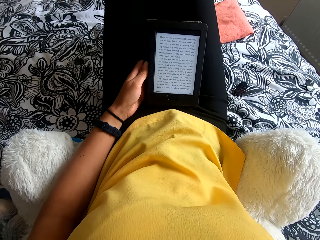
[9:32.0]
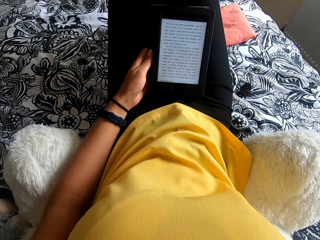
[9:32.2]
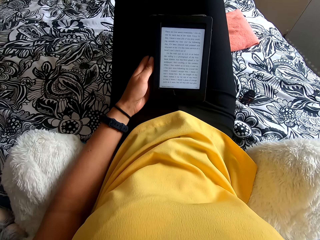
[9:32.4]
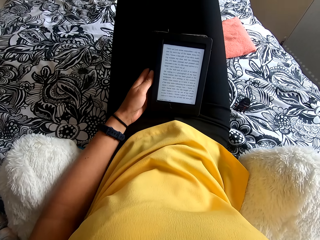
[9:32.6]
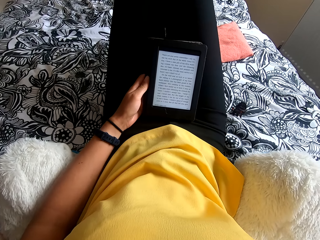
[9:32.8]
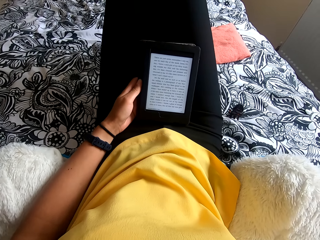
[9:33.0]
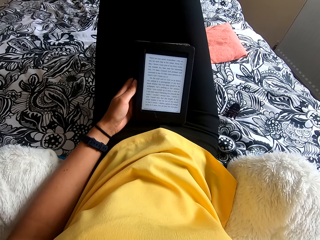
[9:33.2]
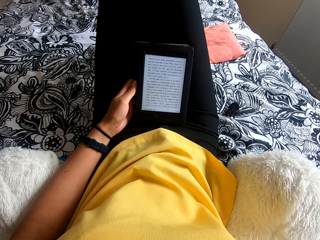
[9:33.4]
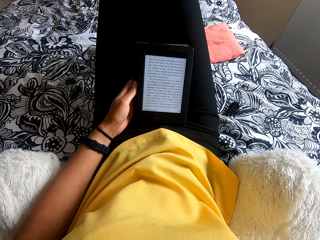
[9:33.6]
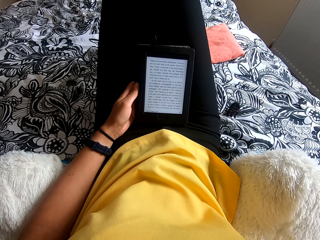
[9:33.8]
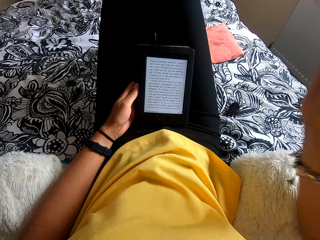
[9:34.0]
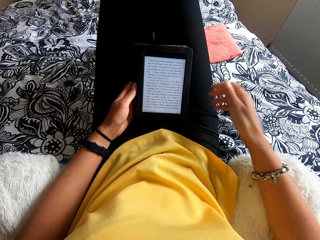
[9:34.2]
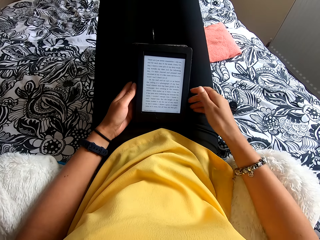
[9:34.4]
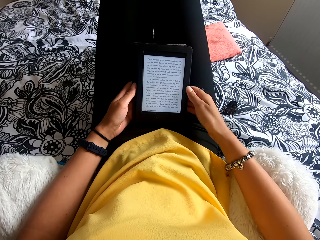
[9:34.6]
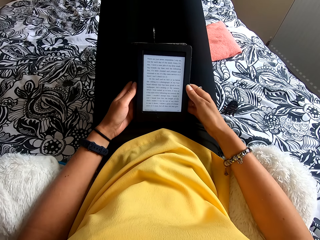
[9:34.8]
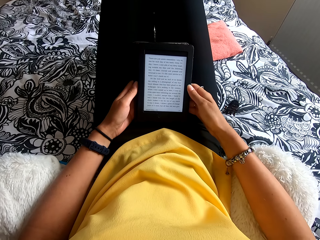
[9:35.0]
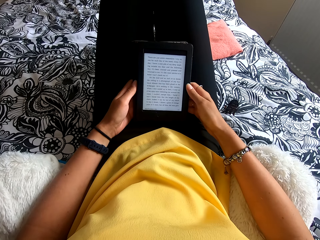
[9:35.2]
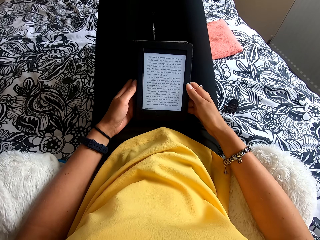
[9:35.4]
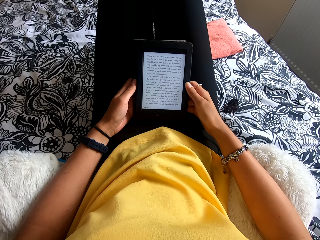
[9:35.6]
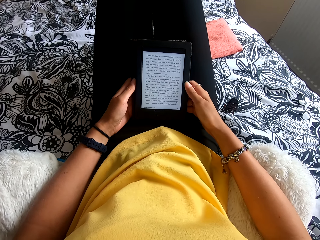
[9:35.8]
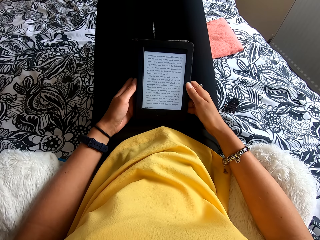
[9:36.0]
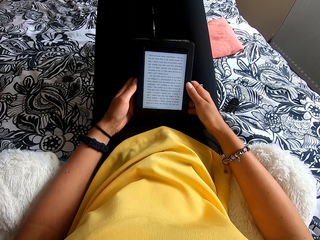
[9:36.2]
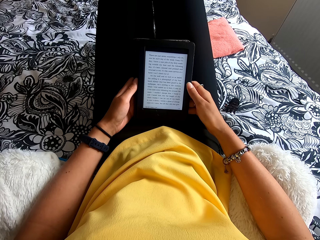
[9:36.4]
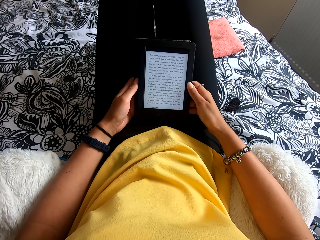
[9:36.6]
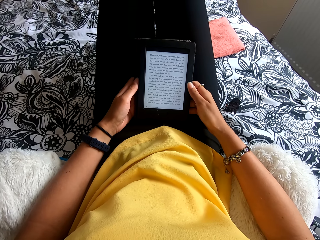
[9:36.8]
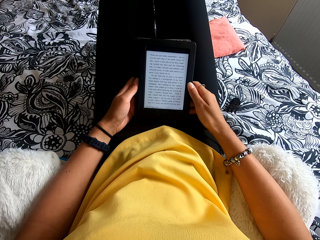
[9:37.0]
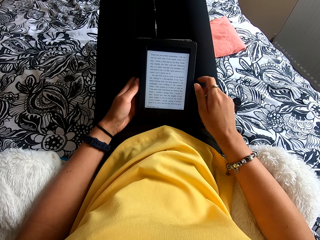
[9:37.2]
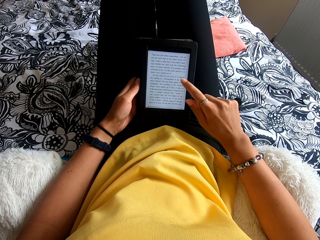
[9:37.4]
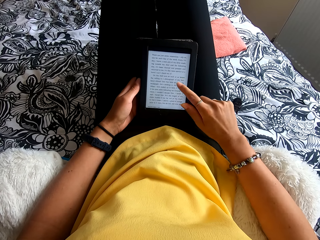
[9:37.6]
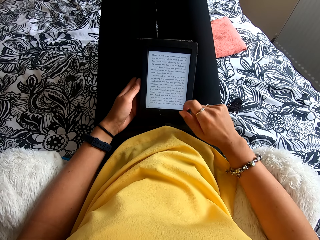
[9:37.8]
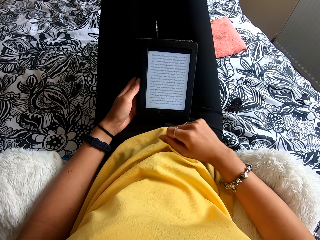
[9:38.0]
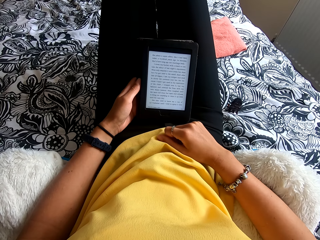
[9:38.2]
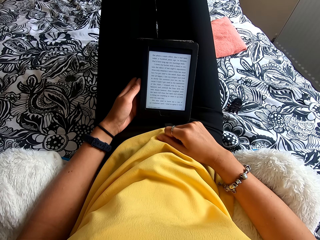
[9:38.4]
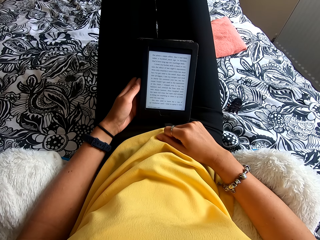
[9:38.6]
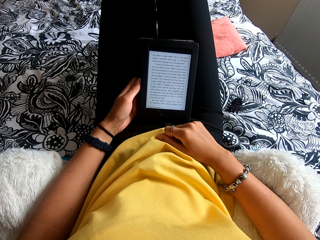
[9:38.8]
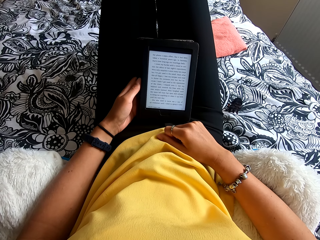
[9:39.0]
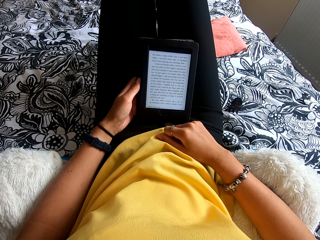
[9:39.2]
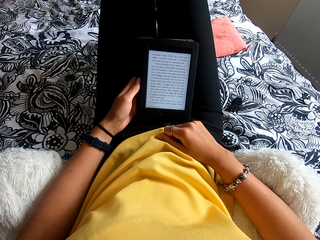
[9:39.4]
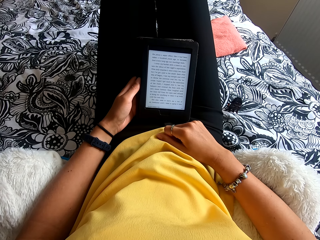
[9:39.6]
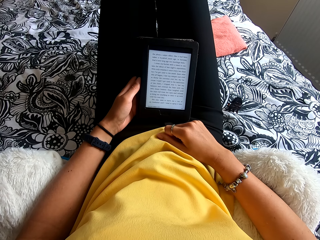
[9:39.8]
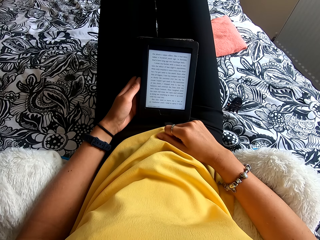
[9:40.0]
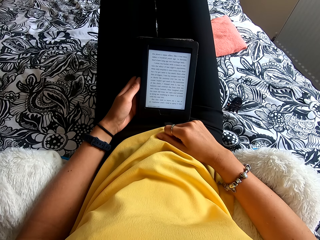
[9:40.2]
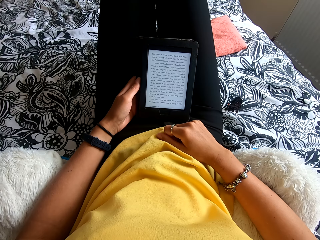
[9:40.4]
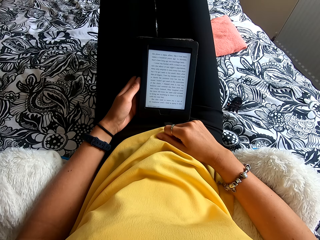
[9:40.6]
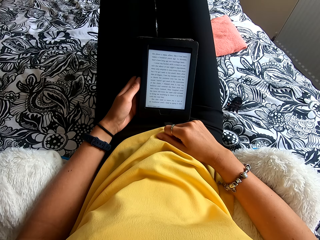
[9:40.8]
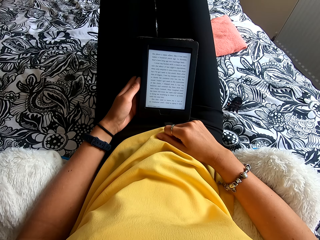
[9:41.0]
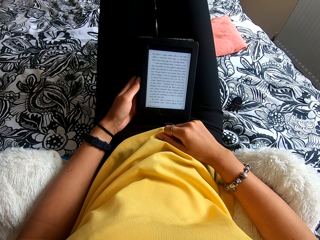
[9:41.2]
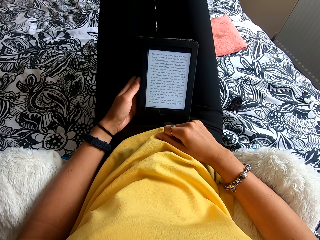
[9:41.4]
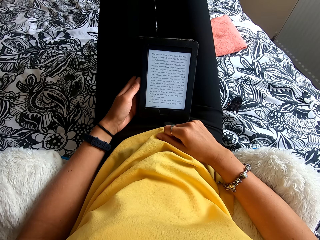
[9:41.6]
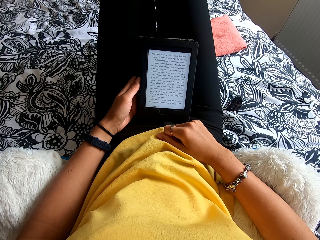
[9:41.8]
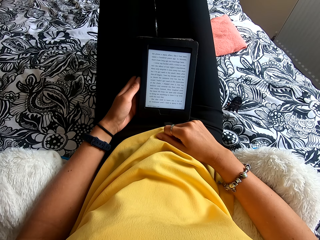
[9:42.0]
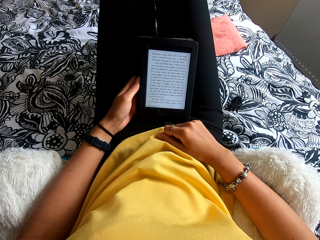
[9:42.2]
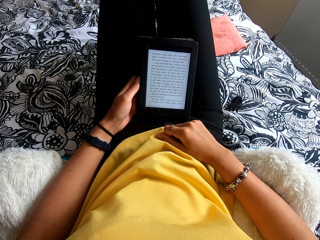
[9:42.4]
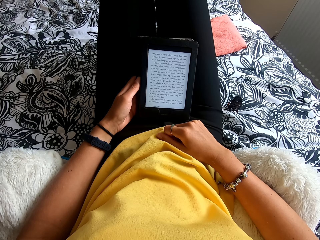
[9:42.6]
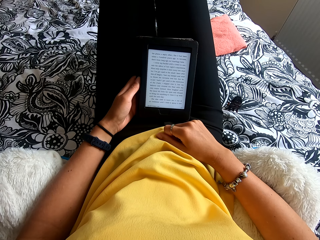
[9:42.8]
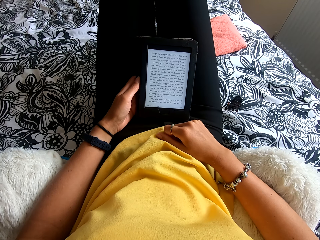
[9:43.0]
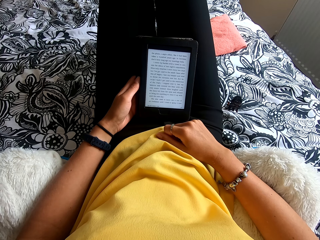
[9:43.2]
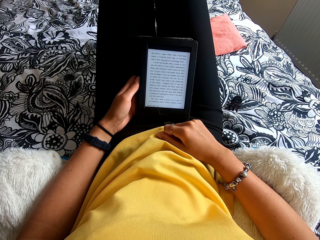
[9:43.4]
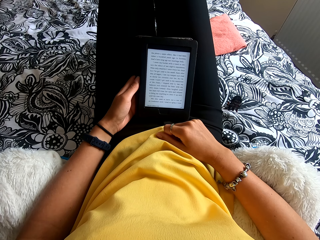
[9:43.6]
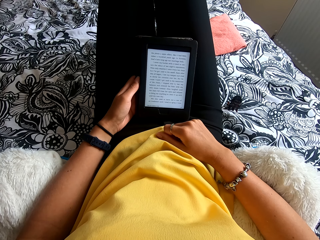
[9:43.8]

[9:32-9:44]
The camera wearer scratches her head. She moves the hand to the head. She holds the ebook reader or tablet with both hands. She reads the ebook reader. She touches the tablet screen. She moves the hand to the stomach. She reads the ebook reader.

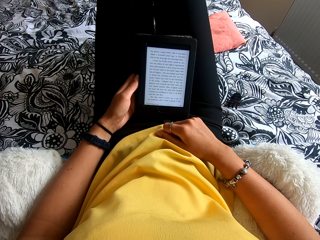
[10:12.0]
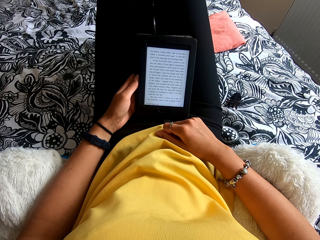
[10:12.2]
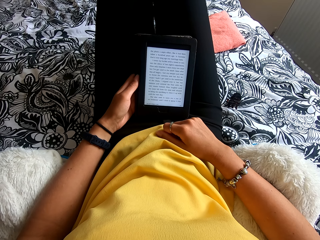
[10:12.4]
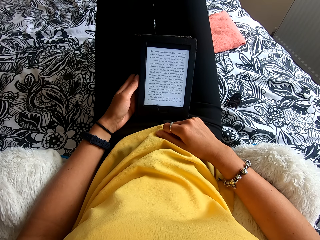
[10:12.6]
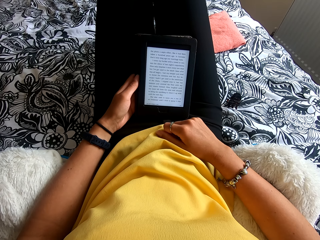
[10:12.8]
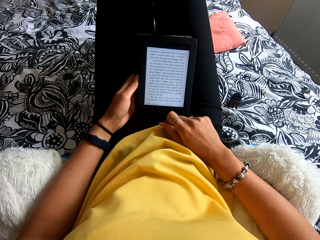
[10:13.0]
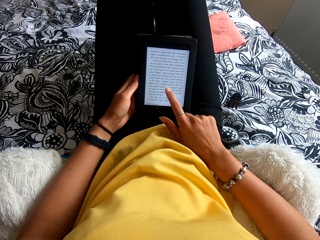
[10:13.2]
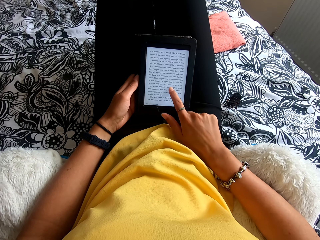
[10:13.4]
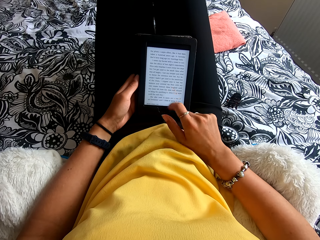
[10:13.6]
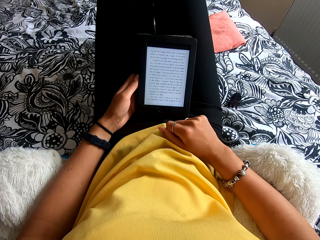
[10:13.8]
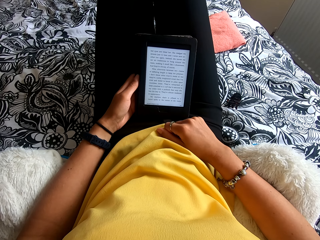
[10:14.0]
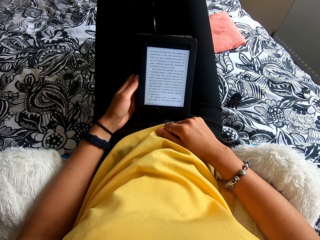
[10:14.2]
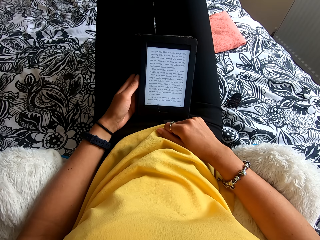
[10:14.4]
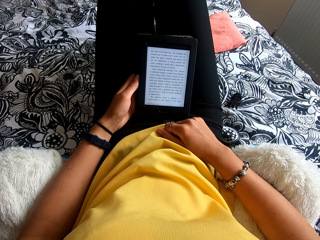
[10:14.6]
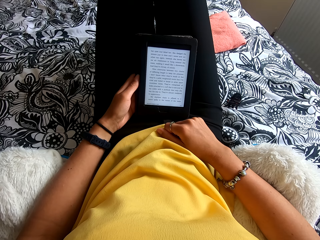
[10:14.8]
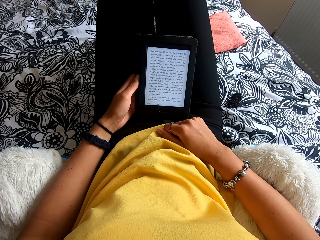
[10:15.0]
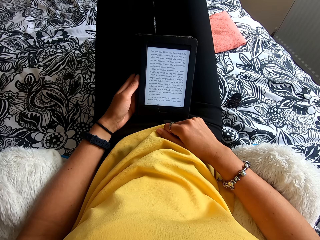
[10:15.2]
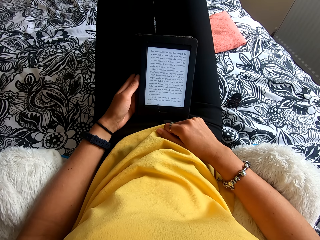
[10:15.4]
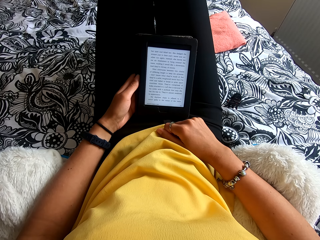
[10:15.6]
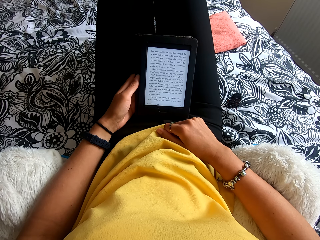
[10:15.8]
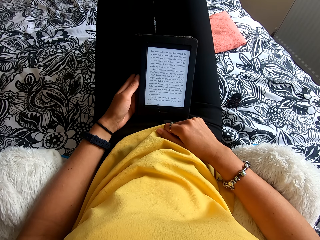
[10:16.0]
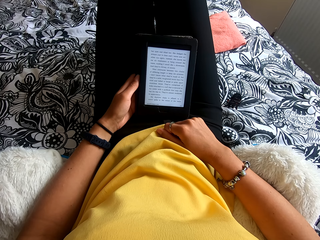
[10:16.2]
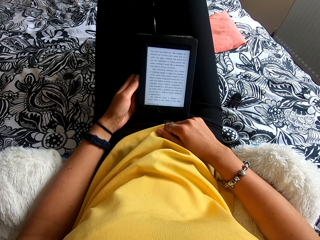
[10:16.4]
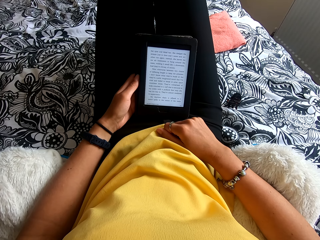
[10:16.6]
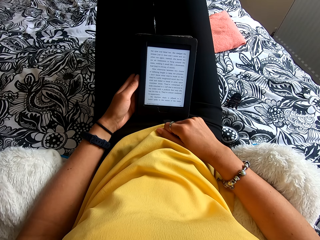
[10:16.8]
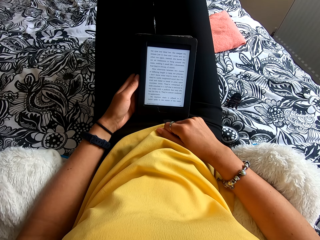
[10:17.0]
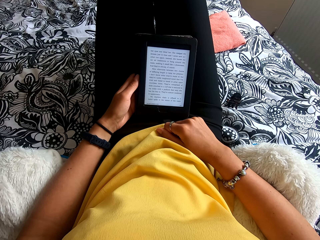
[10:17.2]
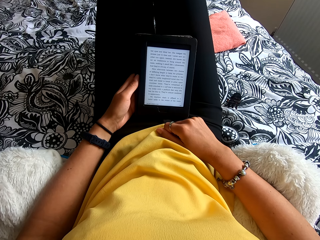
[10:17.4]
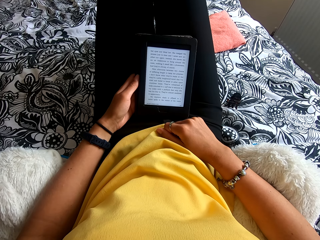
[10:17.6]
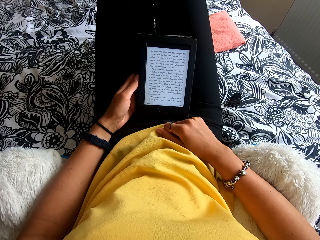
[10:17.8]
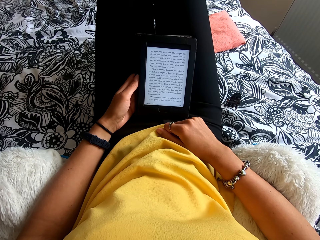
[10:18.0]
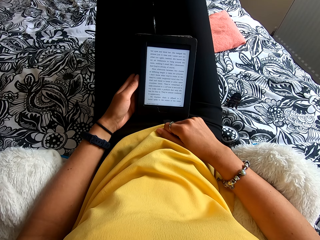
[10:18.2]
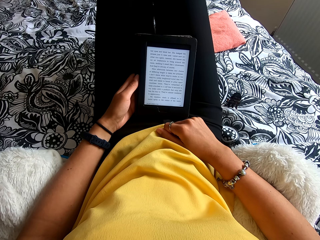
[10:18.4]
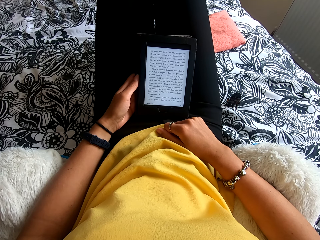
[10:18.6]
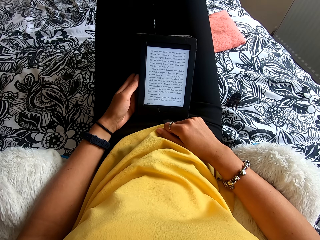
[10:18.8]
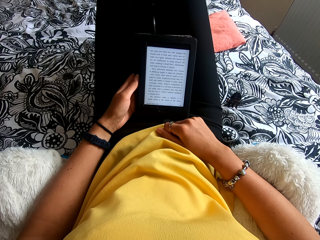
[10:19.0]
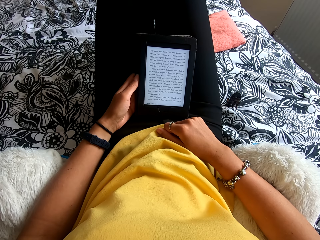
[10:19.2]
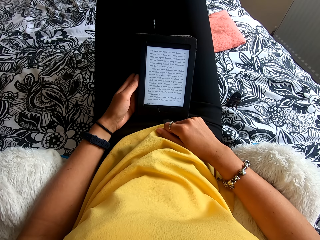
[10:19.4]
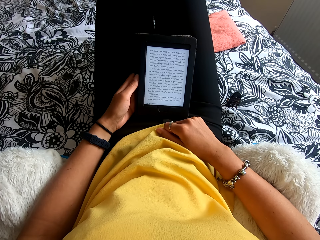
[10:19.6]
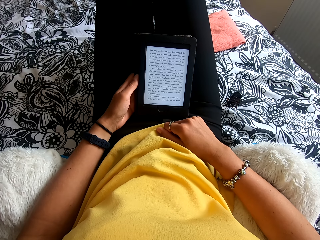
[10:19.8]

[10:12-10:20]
The camera wearer touches the tablet screen. They read the ebook reader. They move the hand to the stomach.

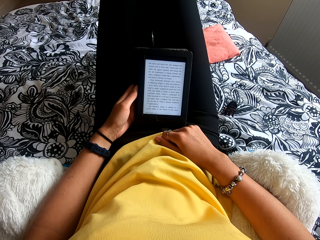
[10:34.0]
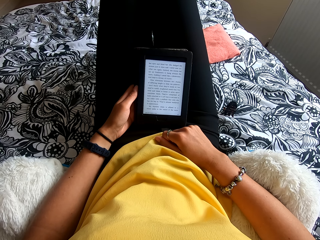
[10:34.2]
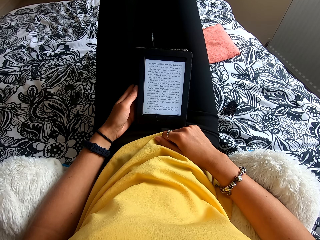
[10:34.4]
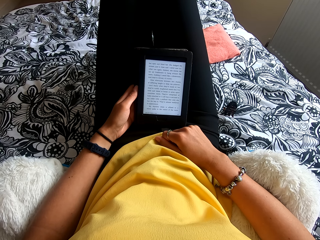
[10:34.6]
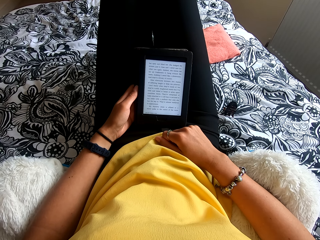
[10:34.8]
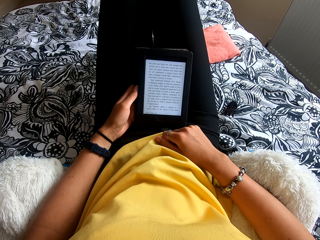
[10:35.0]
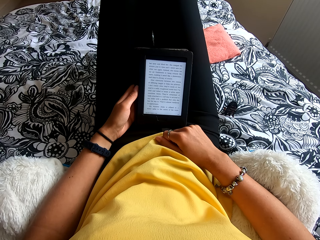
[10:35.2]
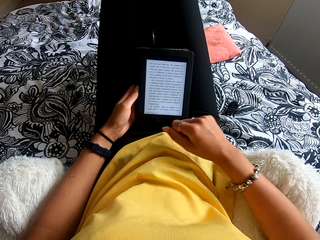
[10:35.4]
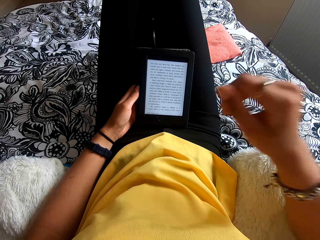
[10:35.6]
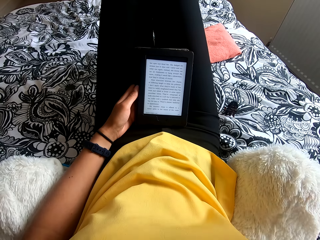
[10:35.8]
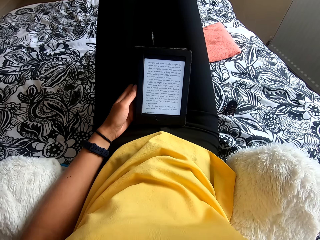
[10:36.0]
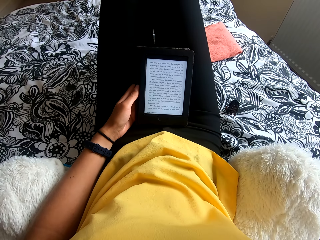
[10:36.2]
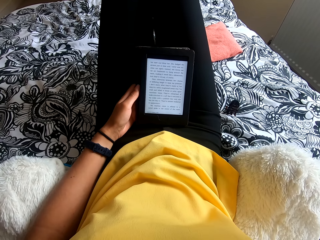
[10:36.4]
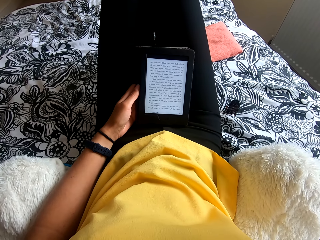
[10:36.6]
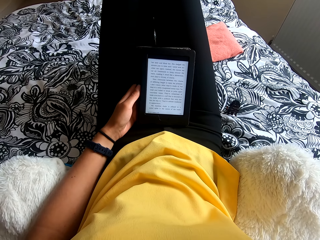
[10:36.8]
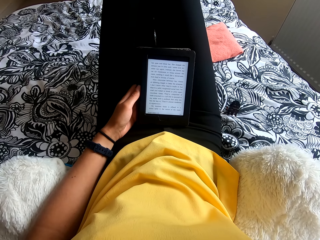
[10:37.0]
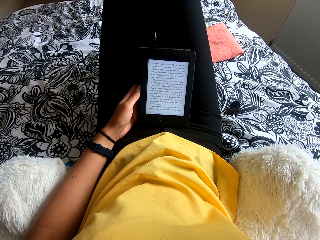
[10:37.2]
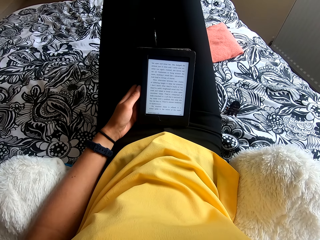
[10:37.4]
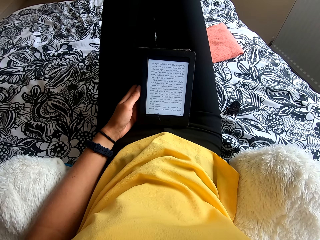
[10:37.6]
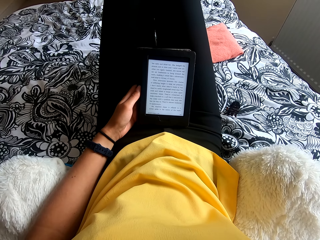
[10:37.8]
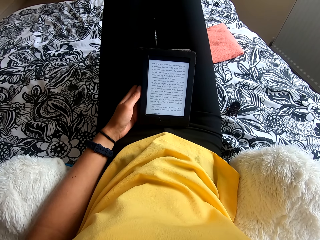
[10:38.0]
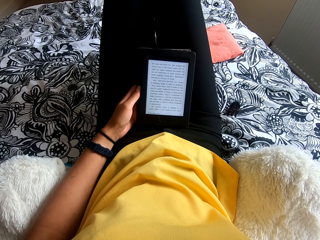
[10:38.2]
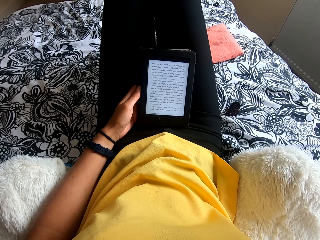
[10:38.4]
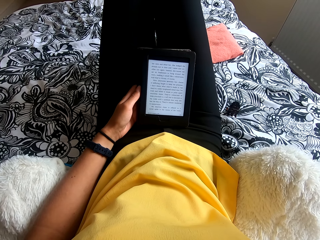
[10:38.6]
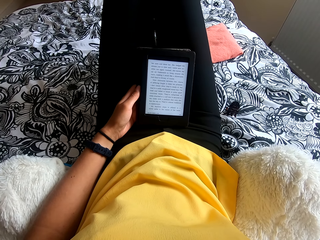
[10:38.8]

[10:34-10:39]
The camera wearer moves the hand to the head. They adjust the camera.
